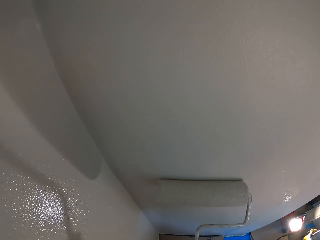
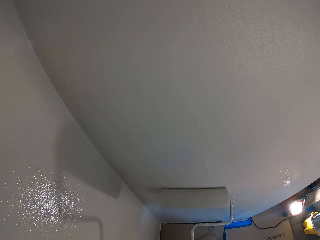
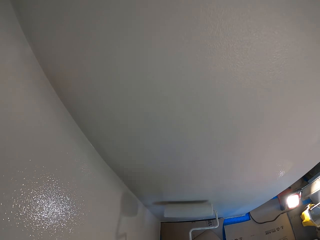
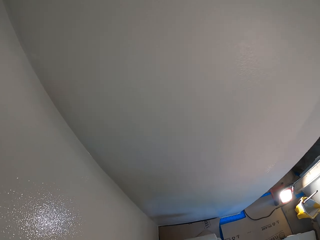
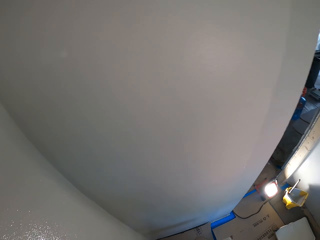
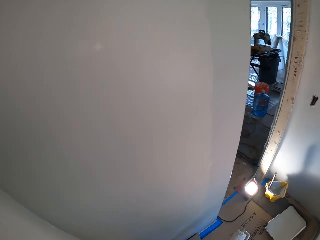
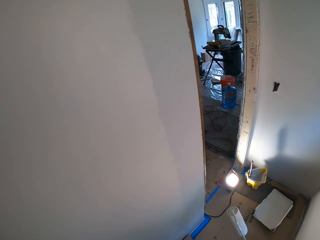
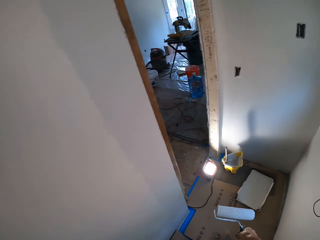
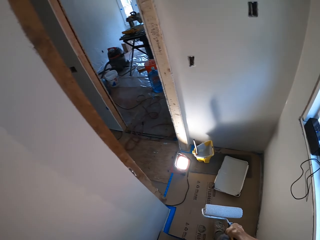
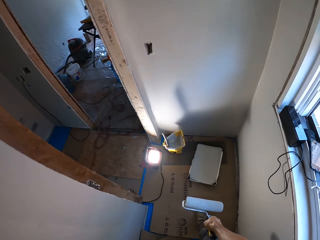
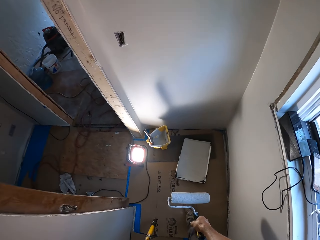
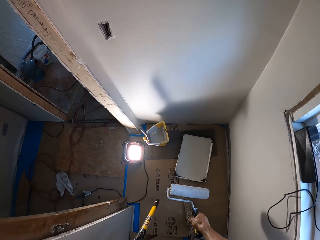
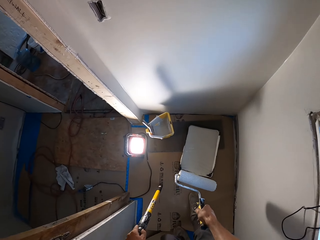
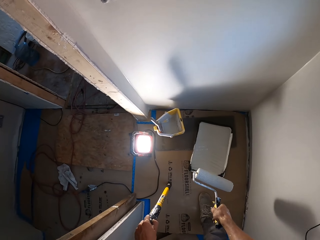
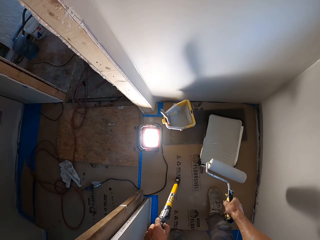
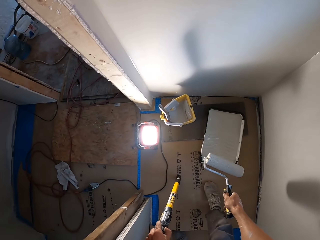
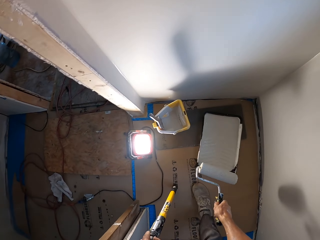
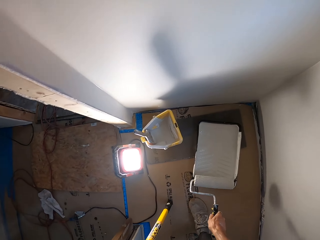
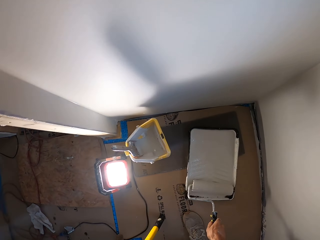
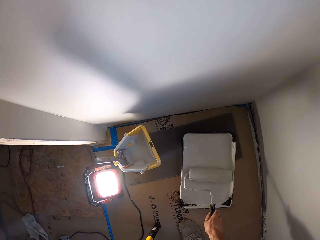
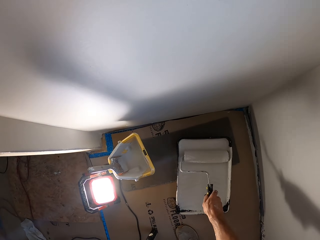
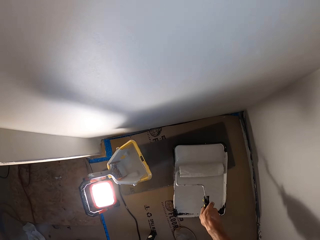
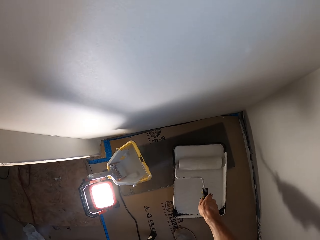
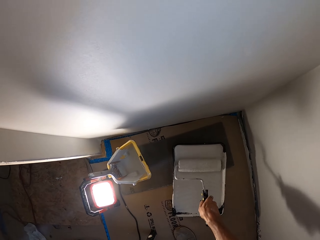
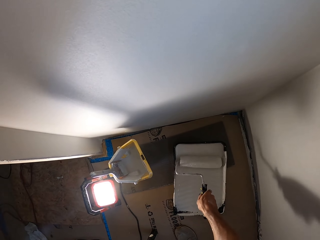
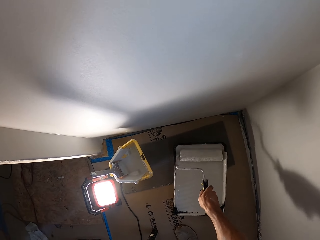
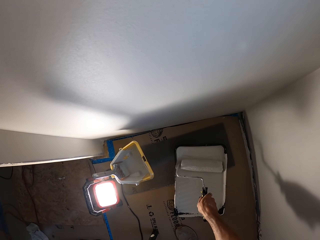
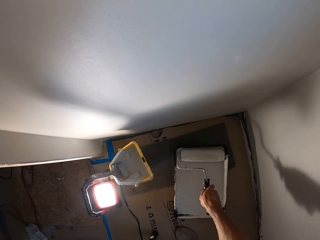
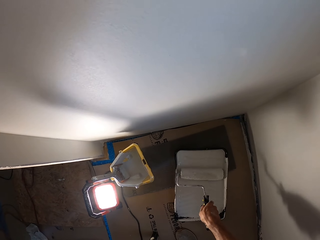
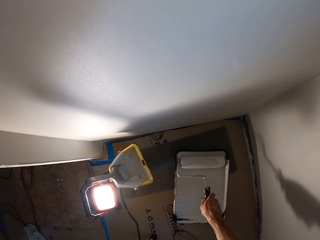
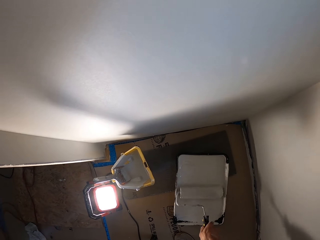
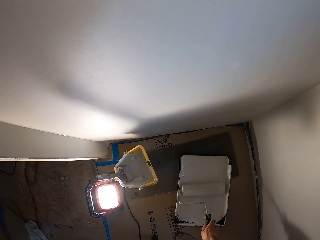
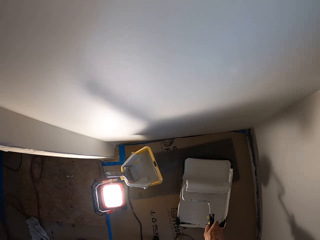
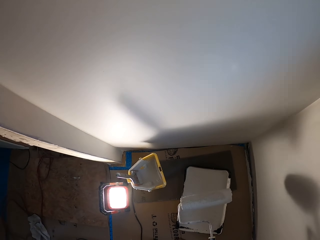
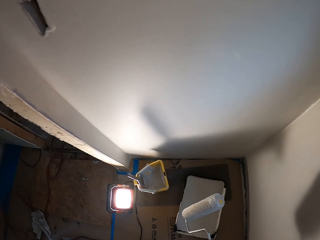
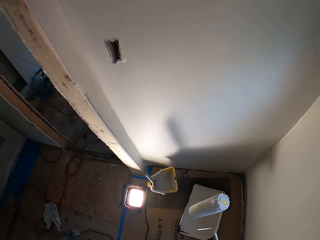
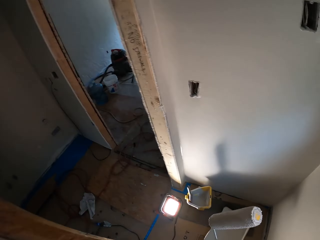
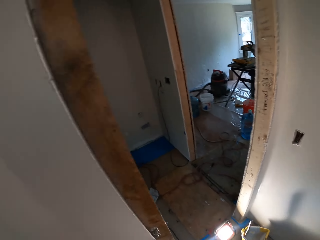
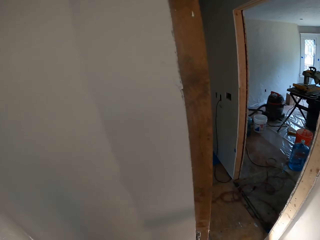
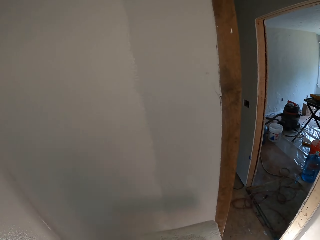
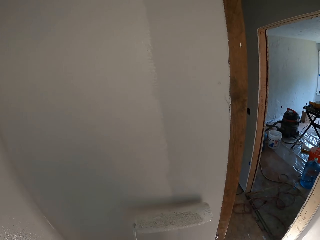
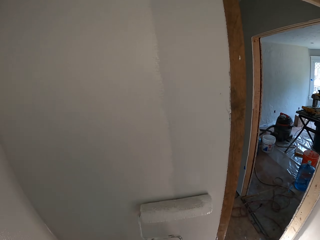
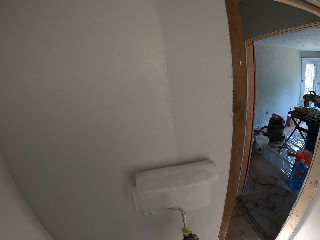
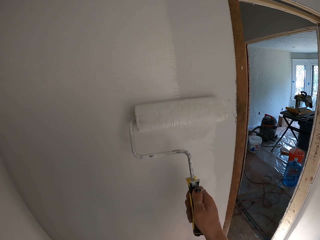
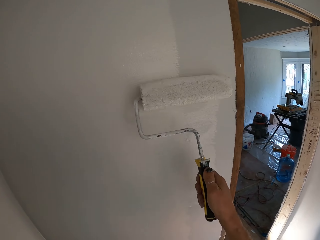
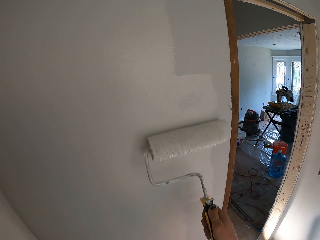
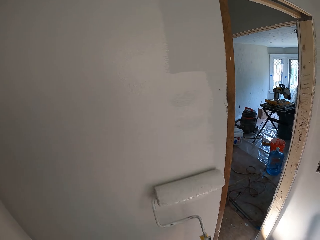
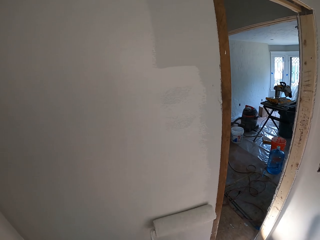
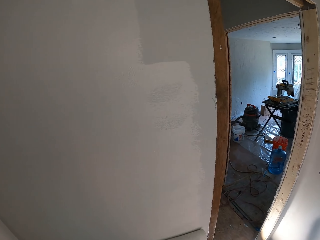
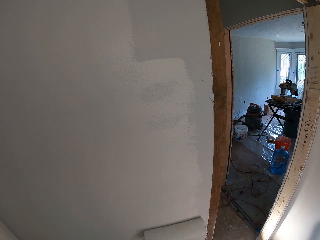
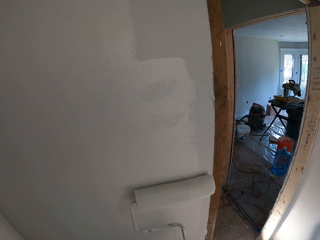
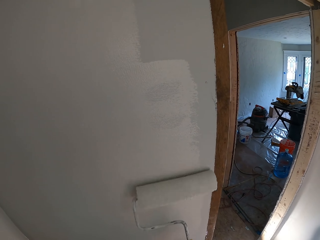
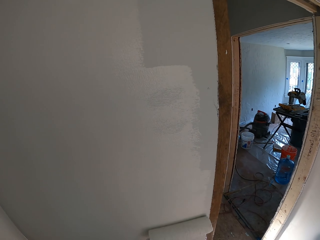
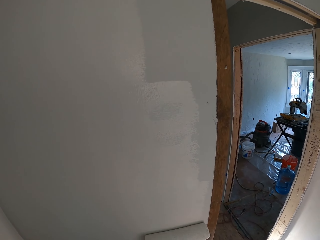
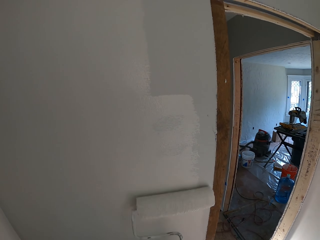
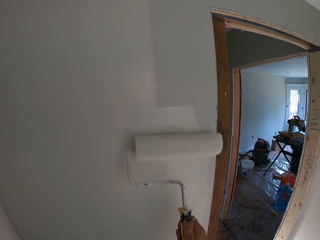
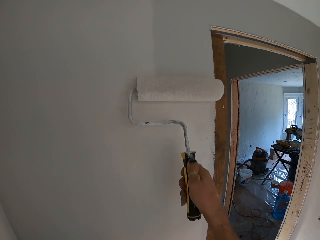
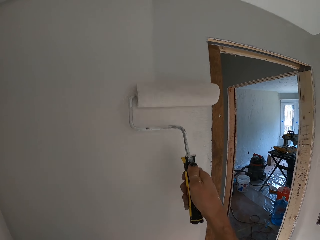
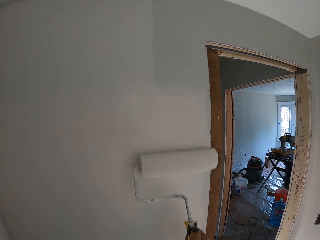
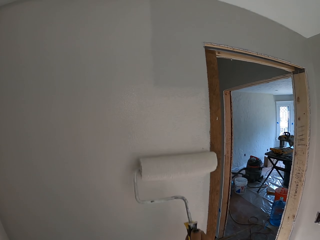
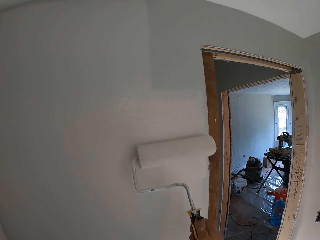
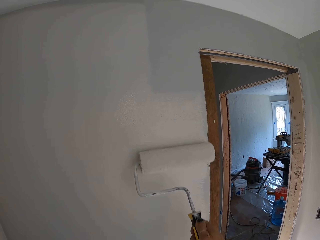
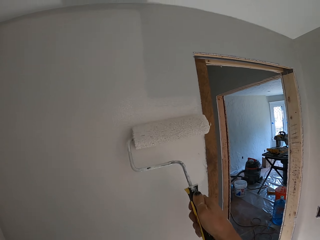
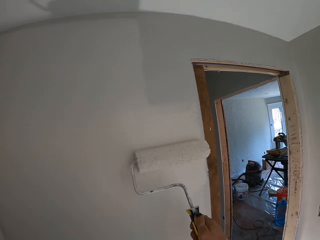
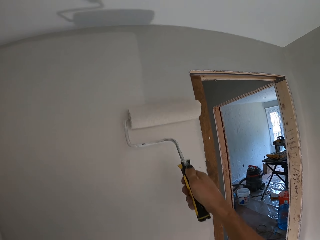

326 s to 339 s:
The camera wearer holds a paint roller. They move around. They hold a handle and hold the paint roller. They roll the paint roller in paint. They hold the paint roller. They paint a wall with the paint roller.

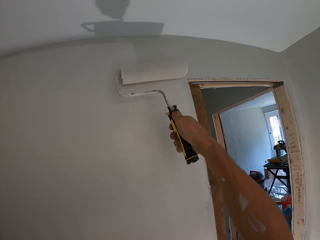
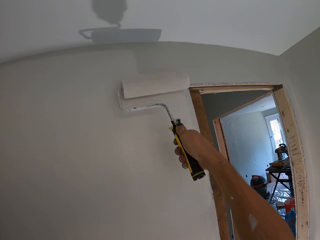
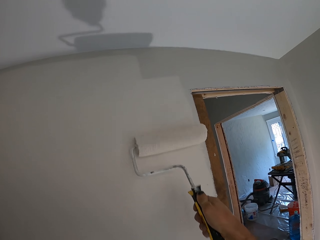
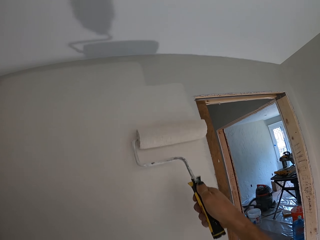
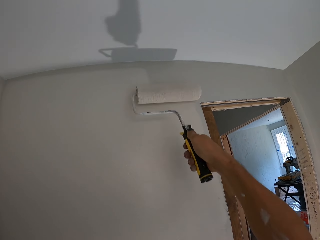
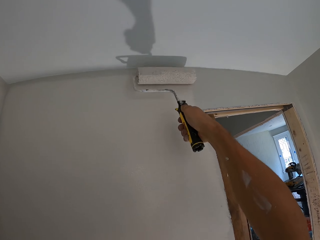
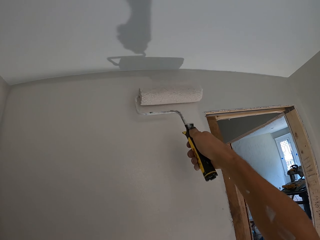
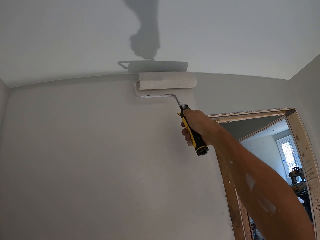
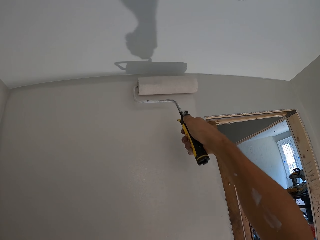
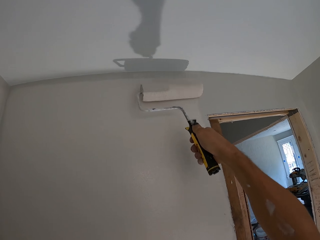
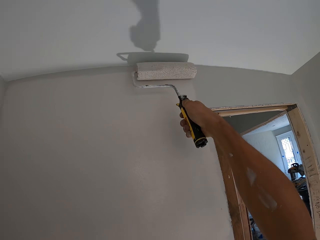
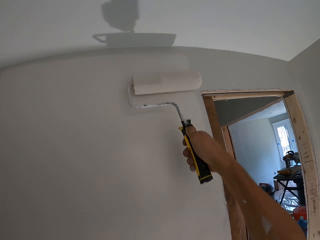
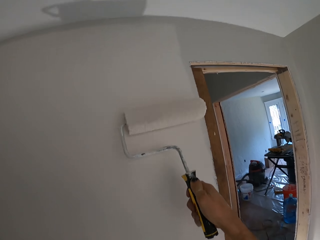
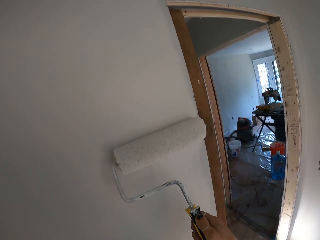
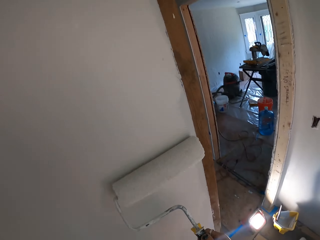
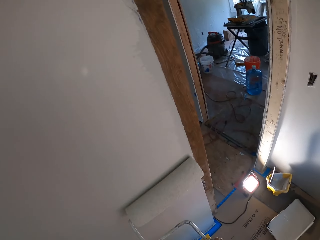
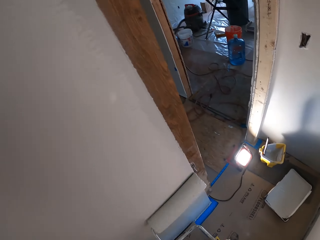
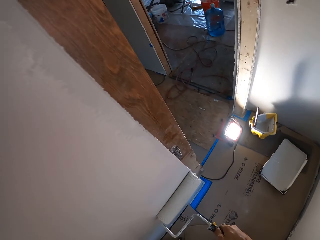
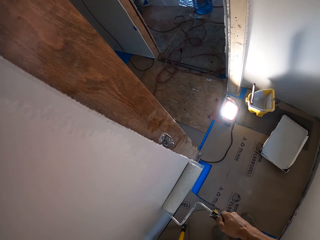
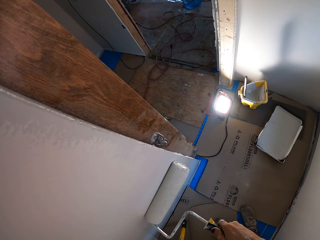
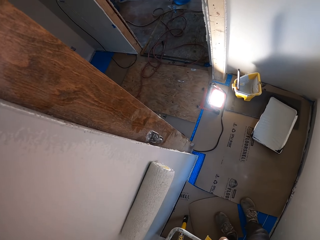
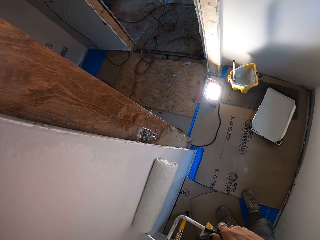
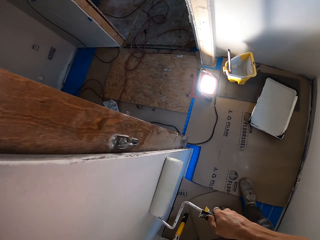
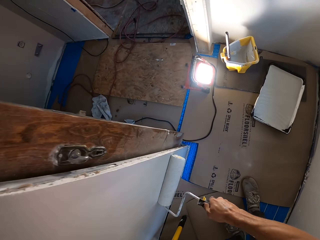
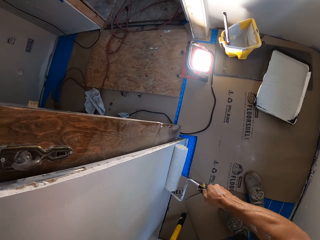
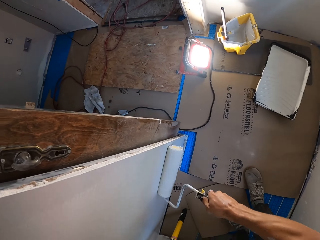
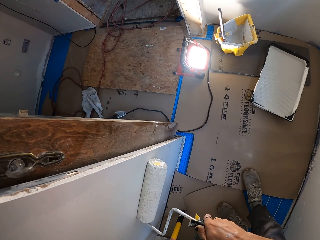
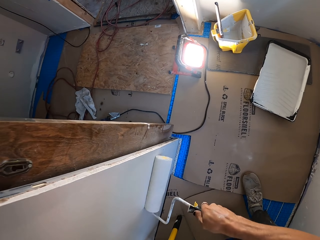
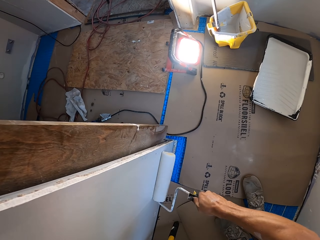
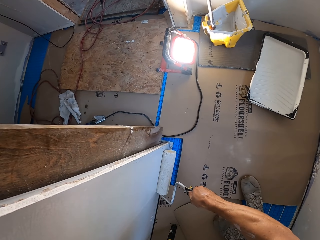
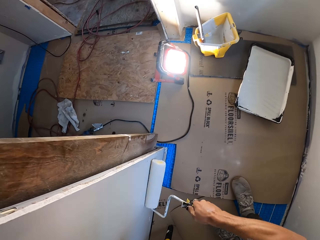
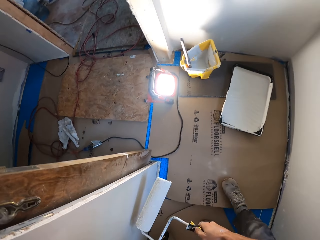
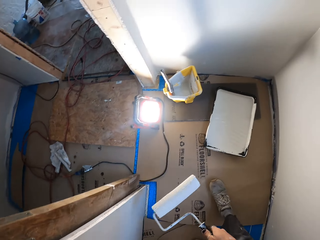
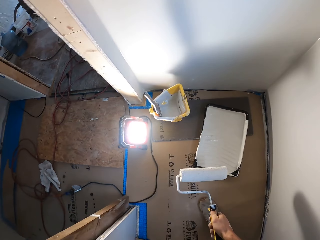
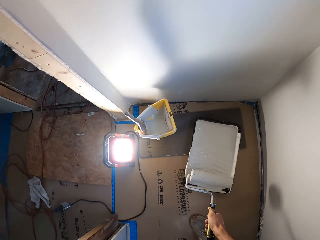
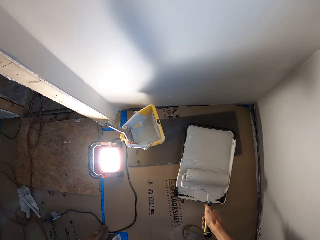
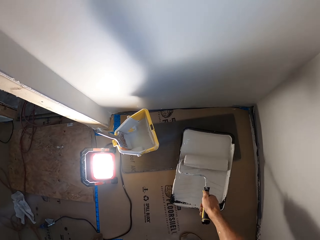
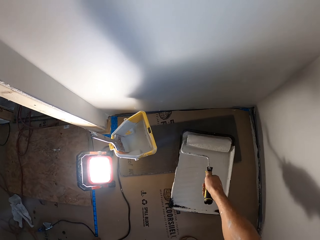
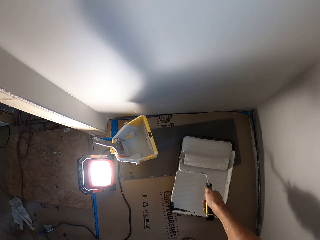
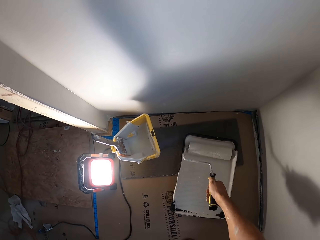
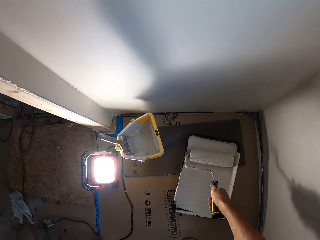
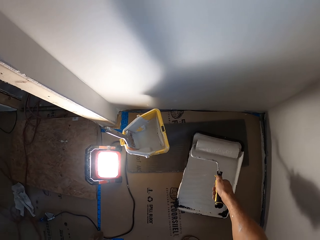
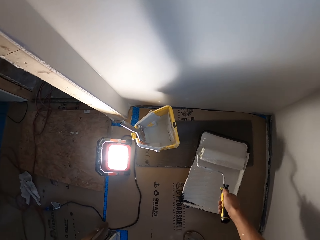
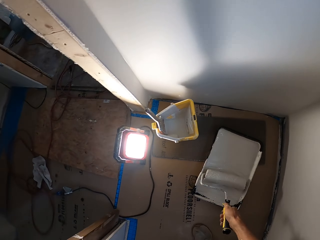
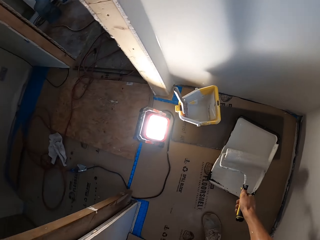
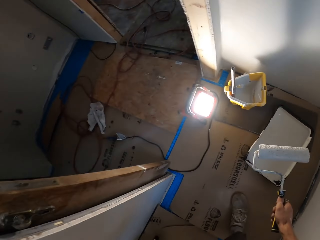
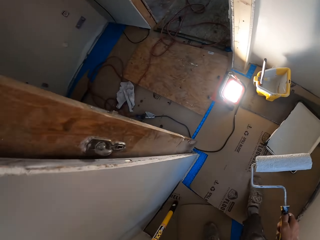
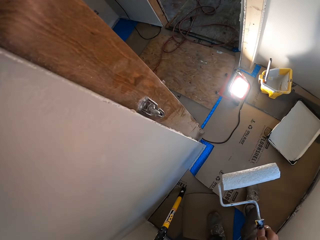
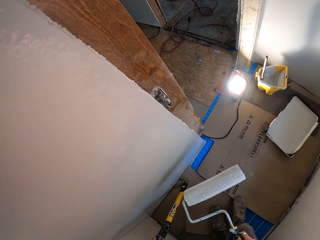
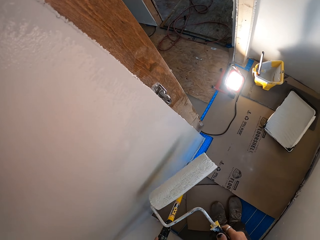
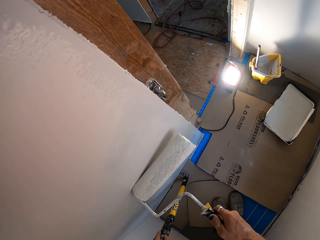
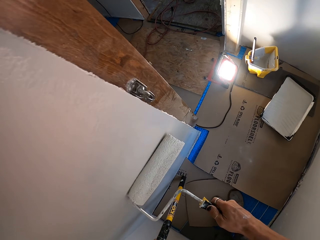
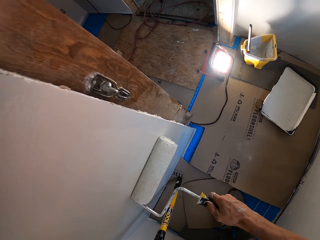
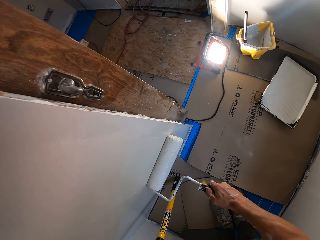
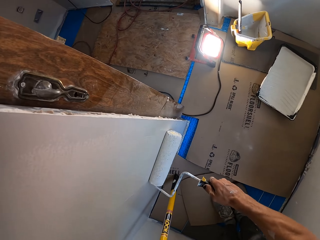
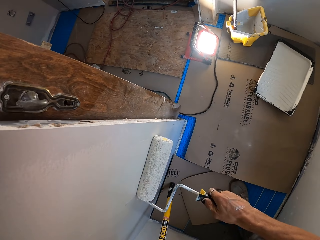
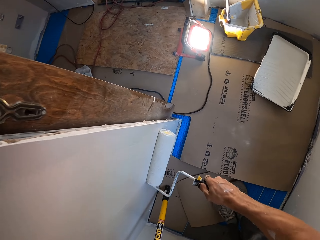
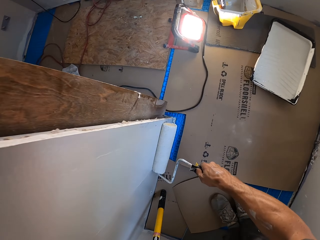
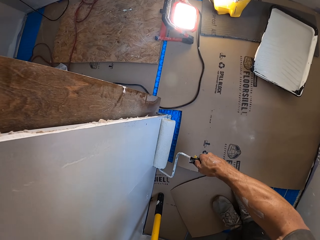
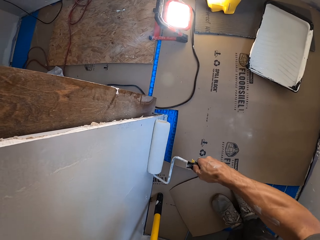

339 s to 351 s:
The camera wearer rolls a paint roller in paint. They hold the paint roller. They paint a wall with the paint roller.
